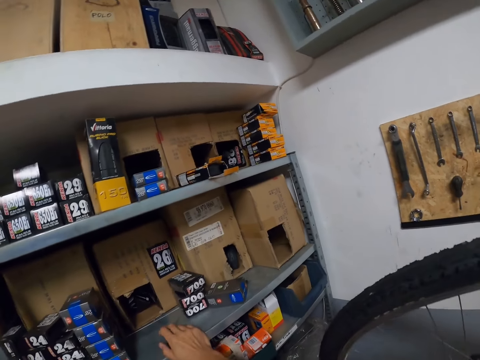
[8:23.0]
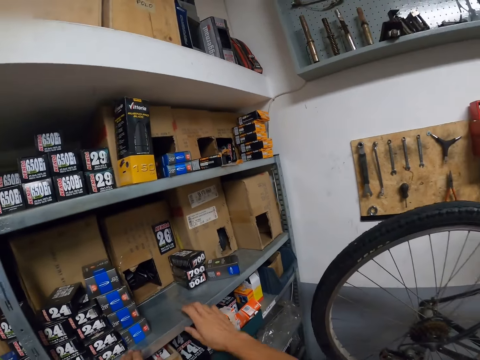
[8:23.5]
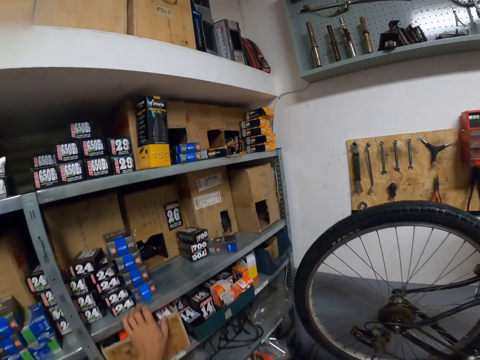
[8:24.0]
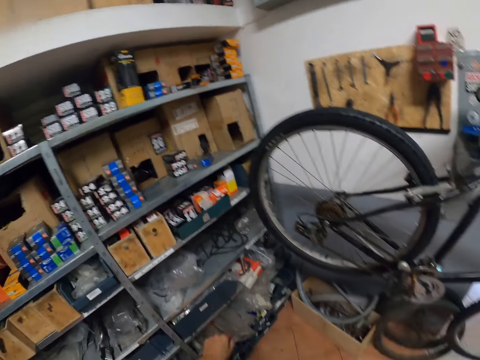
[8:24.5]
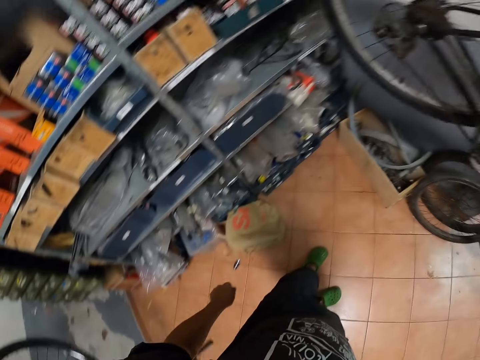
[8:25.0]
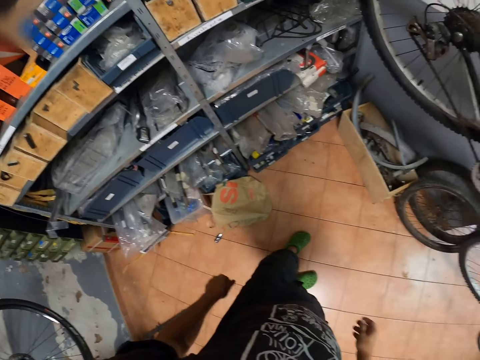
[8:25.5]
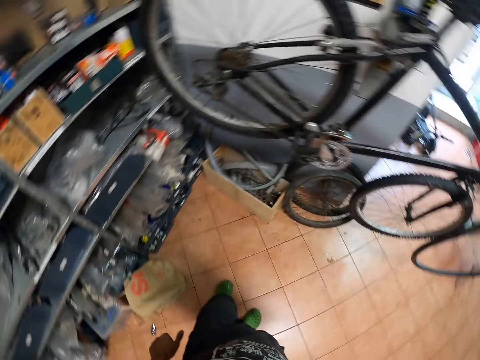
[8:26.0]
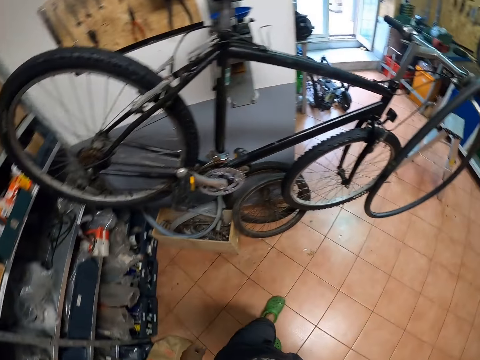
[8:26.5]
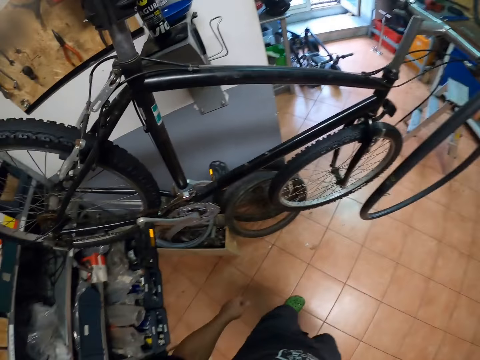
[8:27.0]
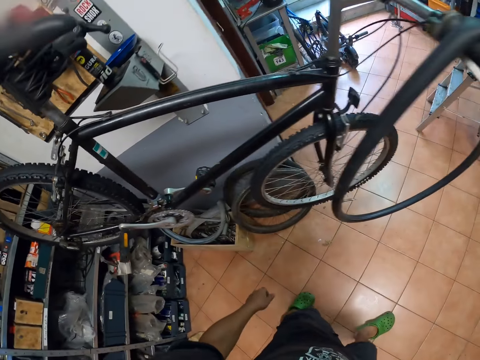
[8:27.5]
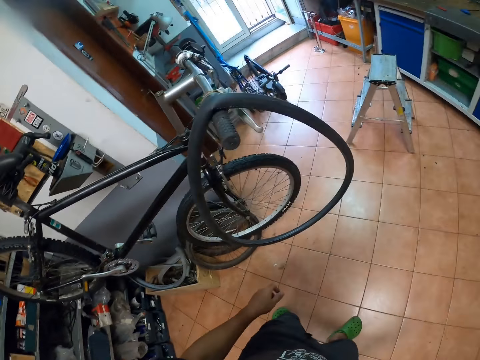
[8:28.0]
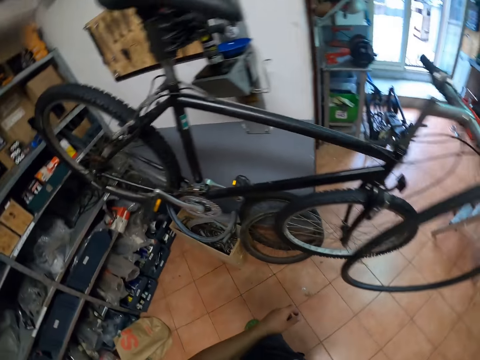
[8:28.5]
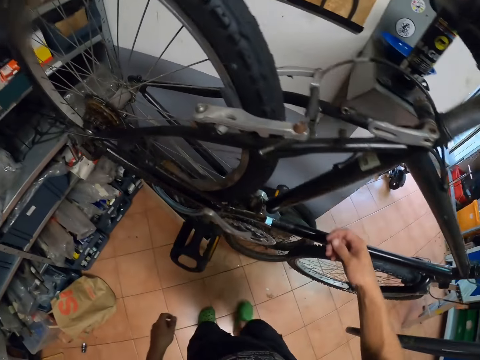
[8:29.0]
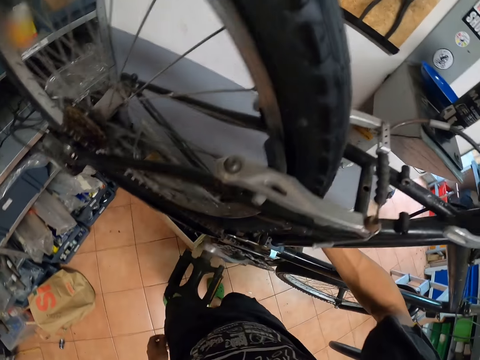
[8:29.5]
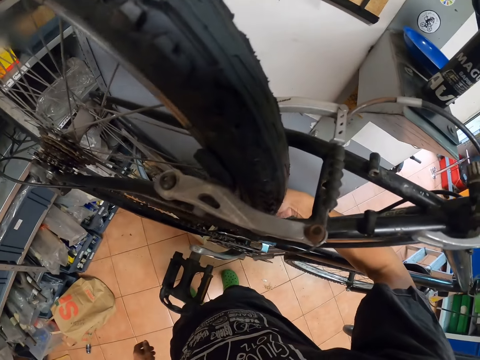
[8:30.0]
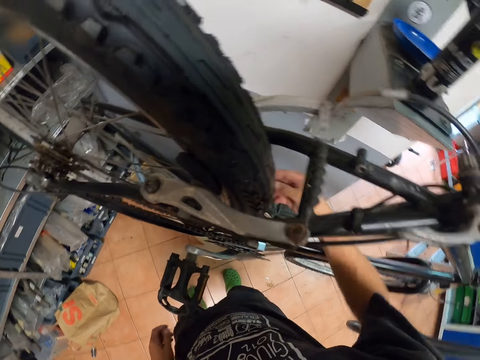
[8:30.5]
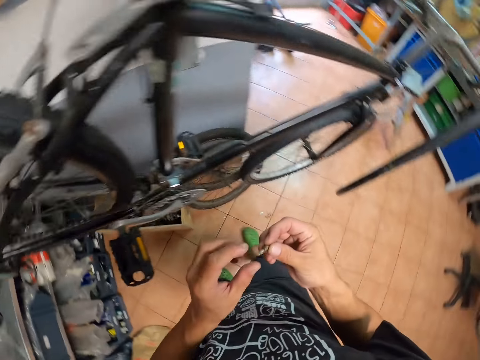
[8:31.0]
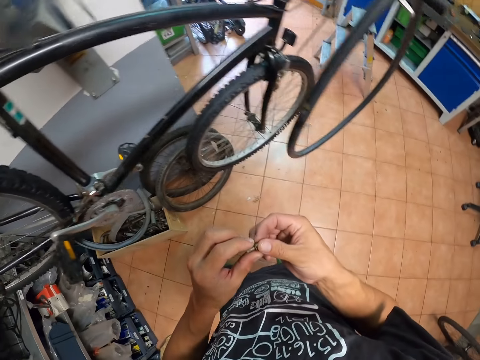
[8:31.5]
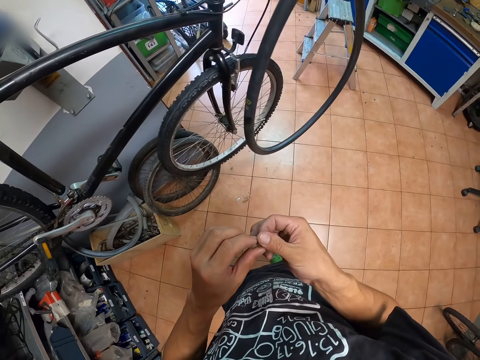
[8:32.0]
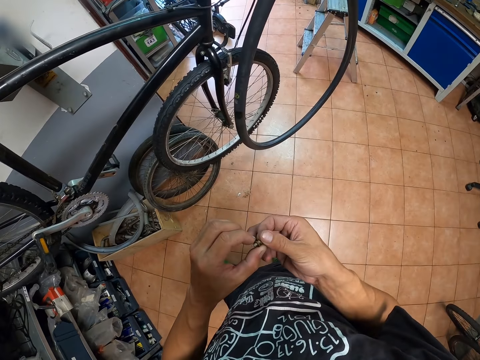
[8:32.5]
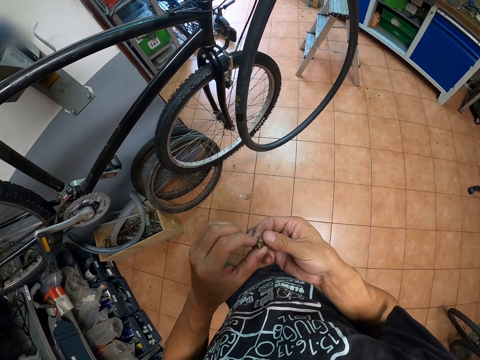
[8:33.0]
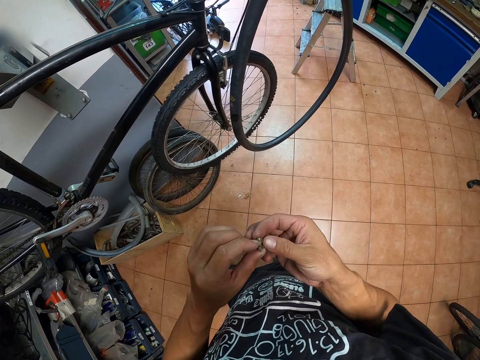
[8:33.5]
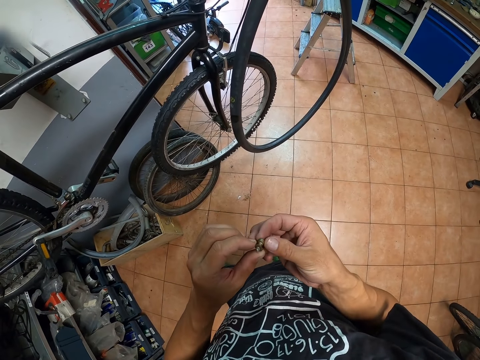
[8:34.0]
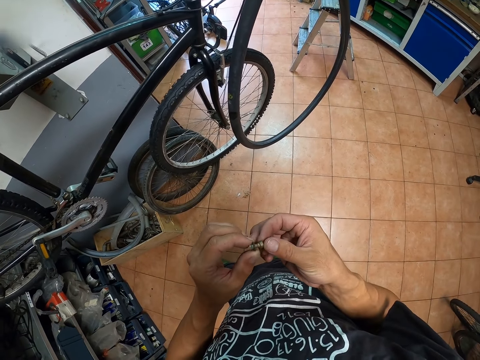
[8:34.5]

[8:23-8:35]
The camera wearer walks around a garage and looks around the garage. He removes a bolt and nut from a bicycle with his right hand. He adjusts a gear wheel on the bicycle. He holds the bolt and nut with both hands. He opens the bolt from the nut.

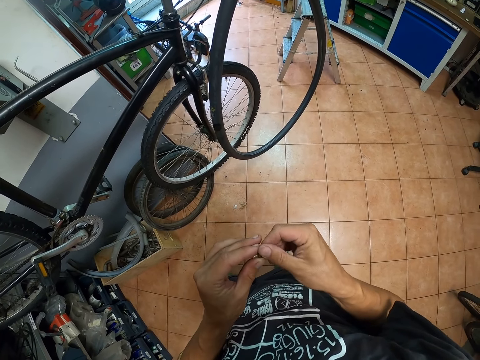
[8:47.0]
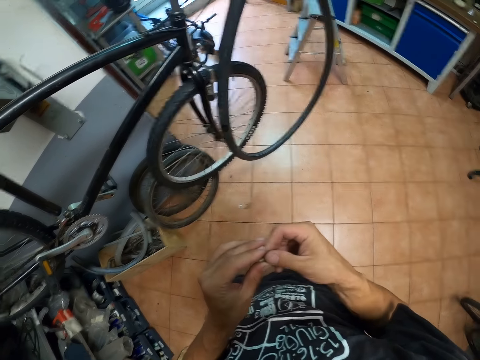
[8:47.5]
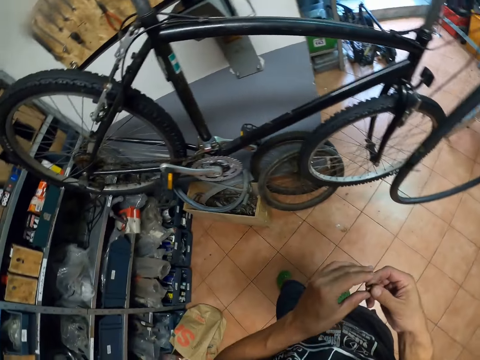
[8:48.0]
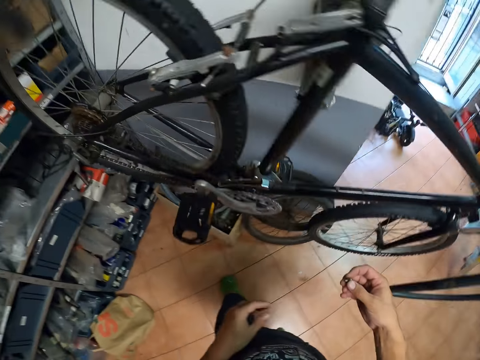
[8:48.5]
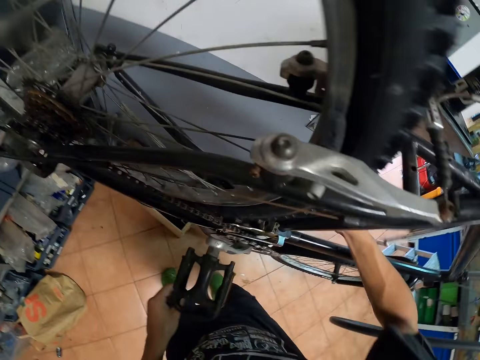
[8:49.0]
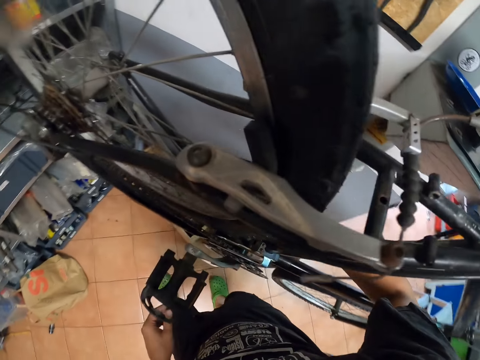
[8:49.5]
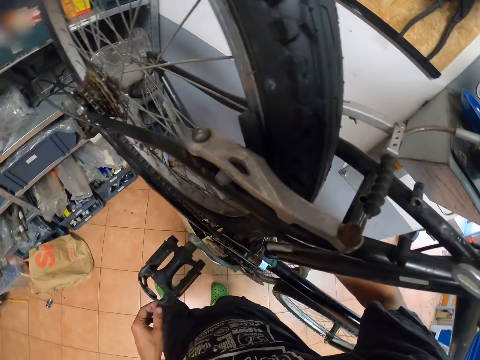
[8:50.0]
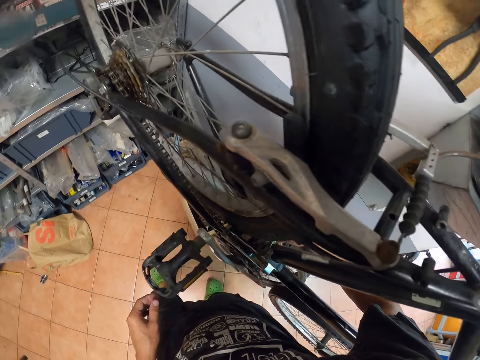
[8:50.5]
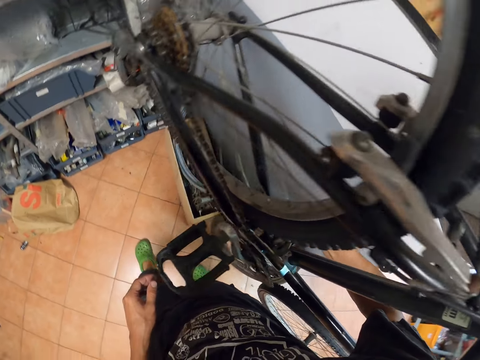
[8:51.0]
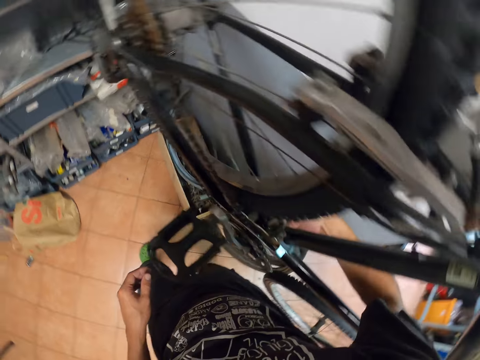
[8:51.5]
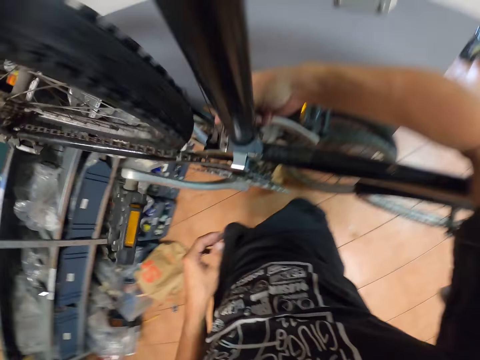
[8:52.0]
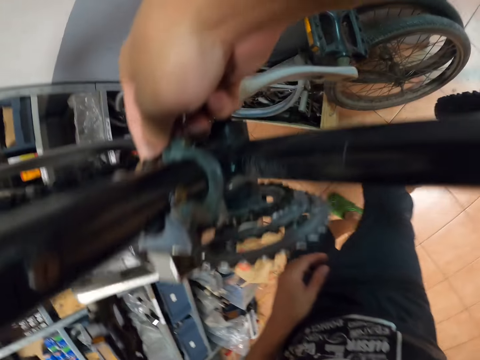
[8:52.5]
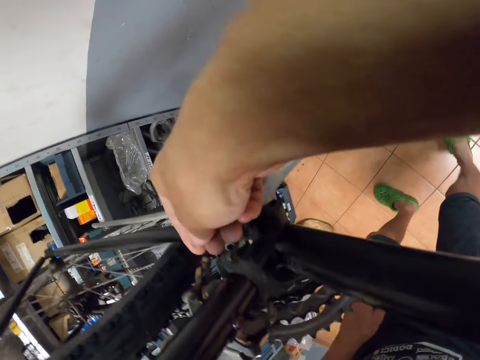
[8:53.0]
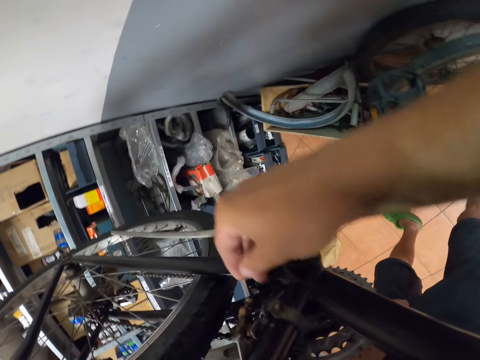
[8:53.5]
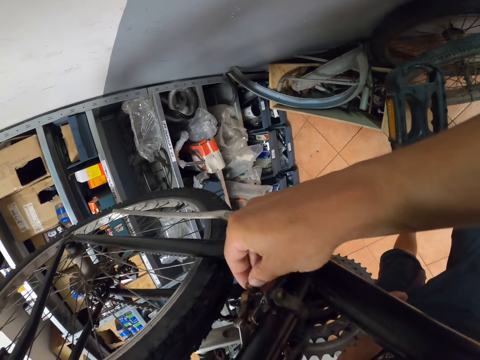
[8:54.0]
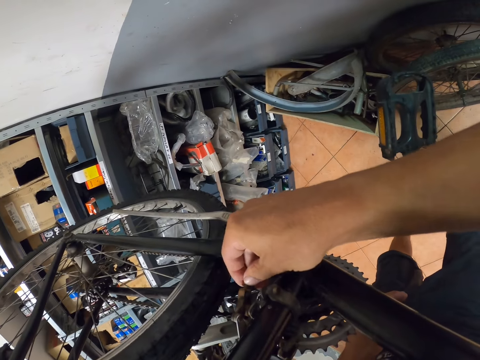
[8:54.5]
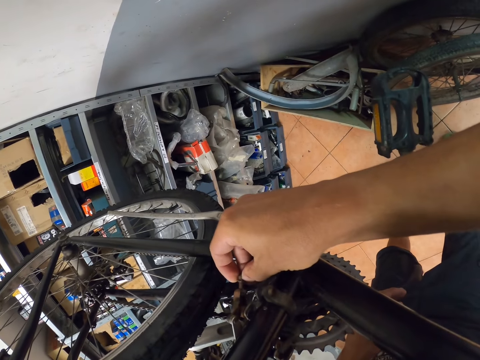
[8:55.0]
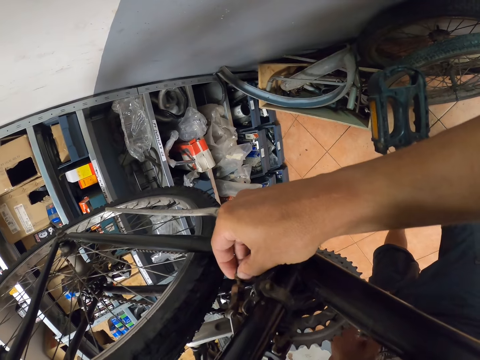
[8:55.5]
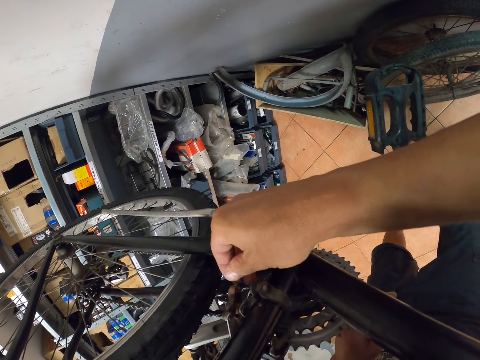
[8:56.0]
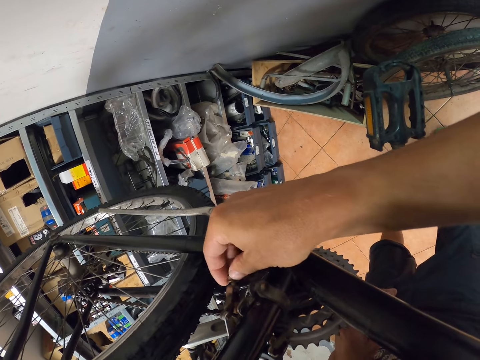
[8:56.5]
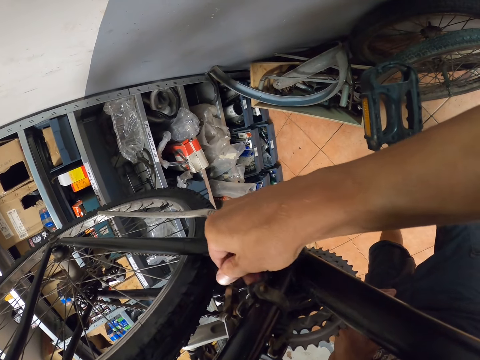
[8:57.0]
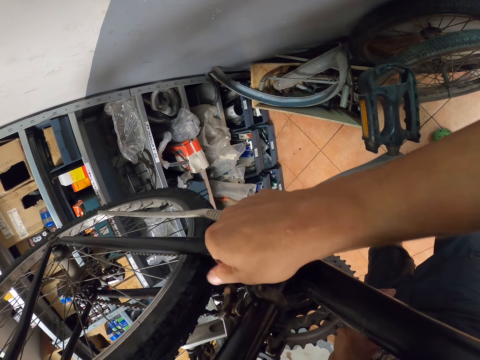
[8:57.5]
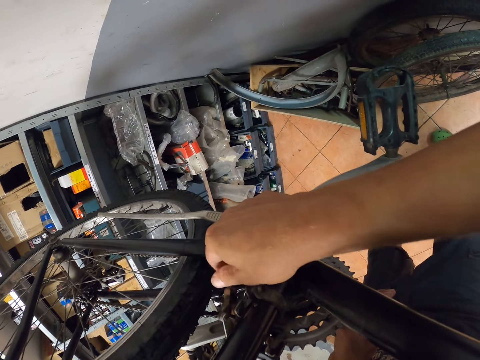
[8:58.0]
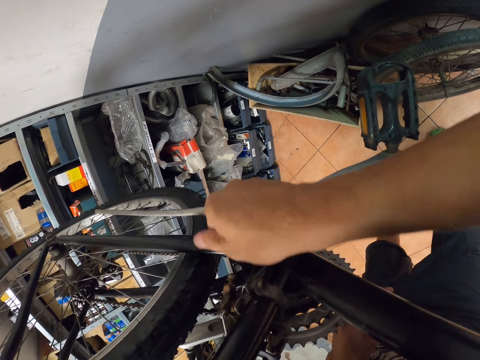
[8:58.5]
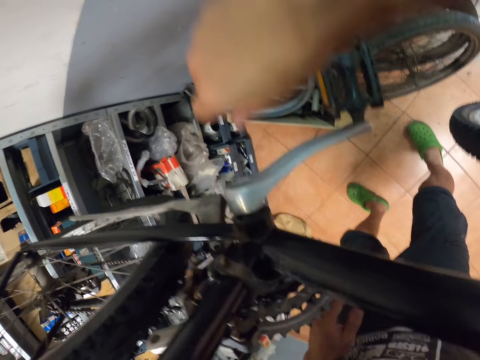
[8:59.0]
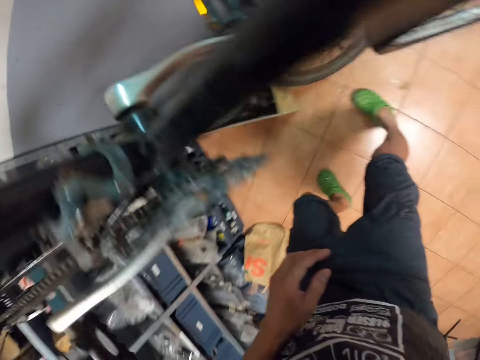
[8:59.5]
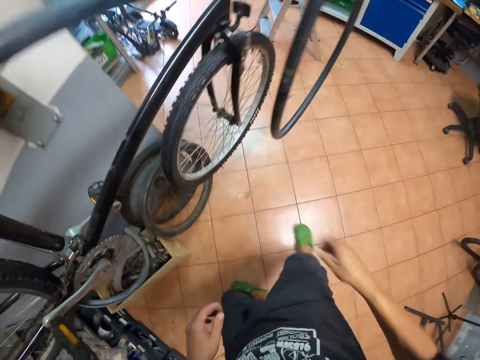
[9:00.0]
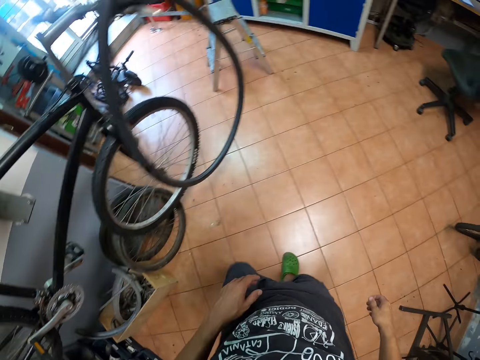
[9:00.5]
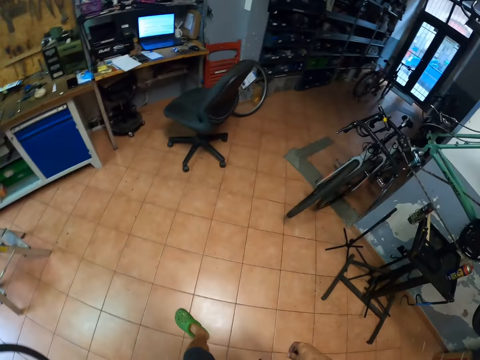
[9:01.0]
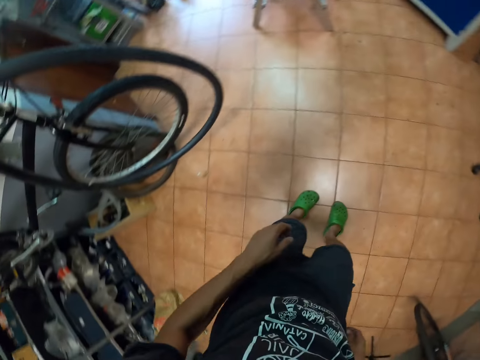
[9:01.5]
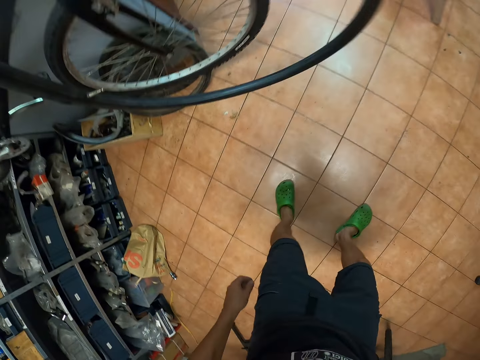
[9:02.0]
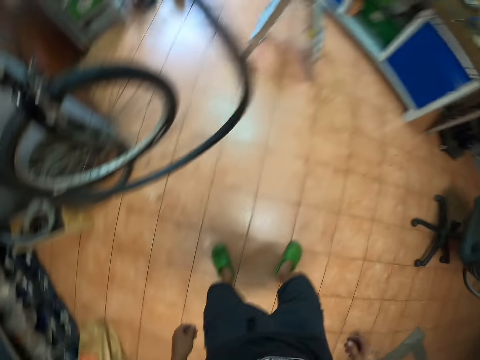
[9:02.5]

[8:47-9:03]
The camera wearer walks around a garage. He screws the bolt or nut into a hole in the bicycle with his right hand. He adjusts the nut in the bicycle. He walks around the garage.
